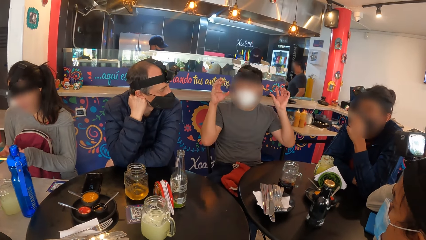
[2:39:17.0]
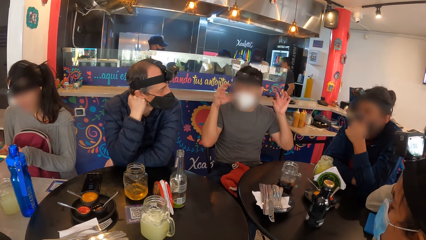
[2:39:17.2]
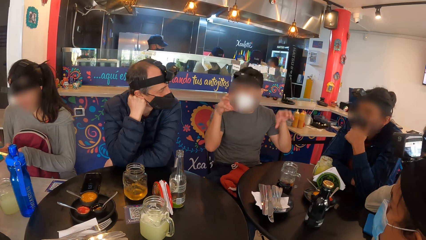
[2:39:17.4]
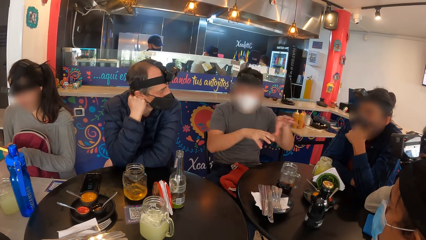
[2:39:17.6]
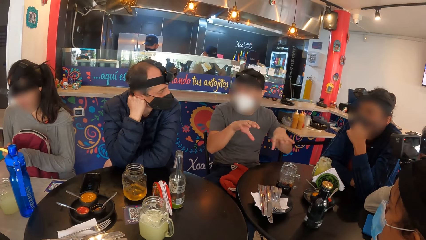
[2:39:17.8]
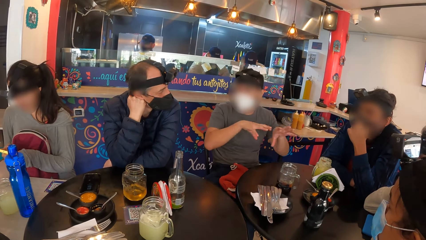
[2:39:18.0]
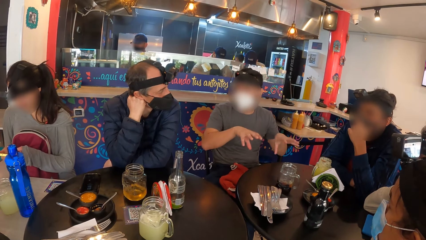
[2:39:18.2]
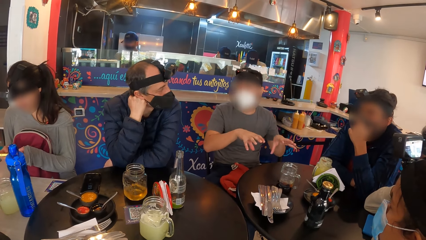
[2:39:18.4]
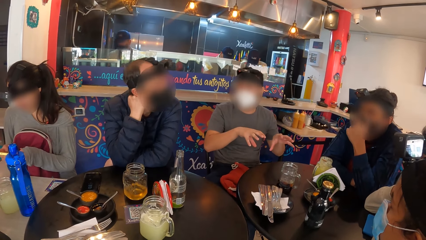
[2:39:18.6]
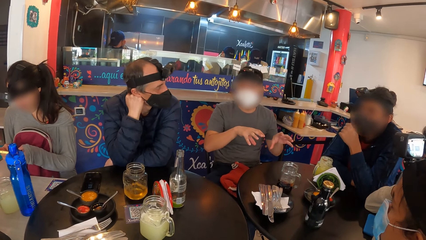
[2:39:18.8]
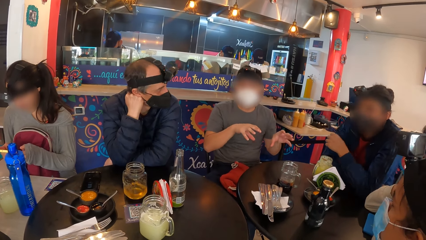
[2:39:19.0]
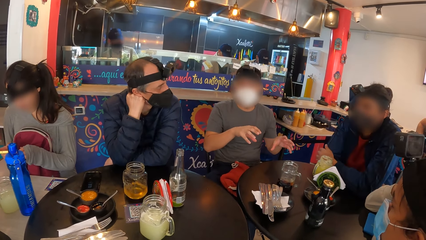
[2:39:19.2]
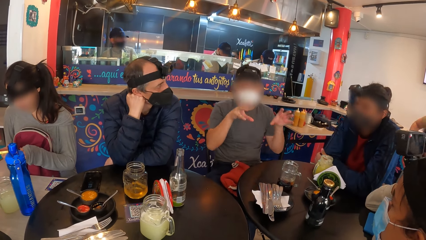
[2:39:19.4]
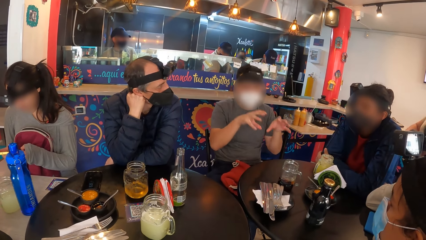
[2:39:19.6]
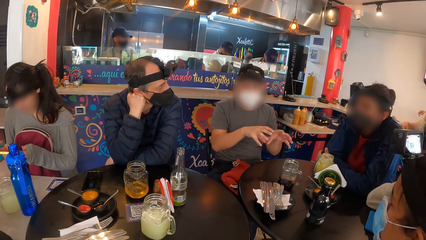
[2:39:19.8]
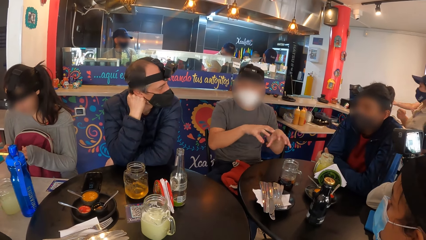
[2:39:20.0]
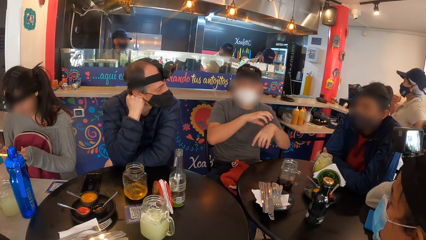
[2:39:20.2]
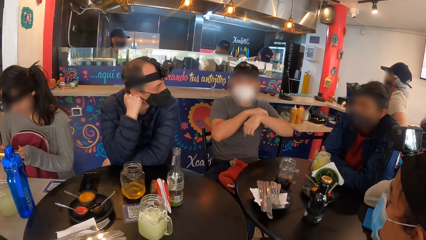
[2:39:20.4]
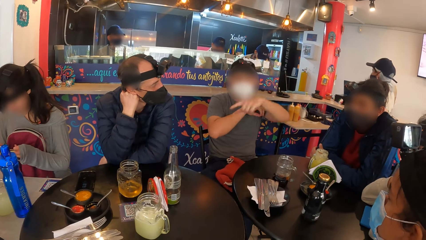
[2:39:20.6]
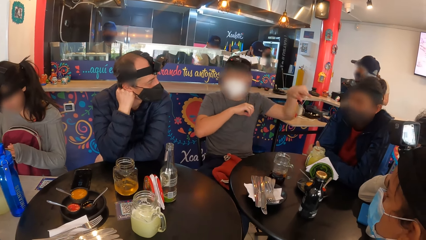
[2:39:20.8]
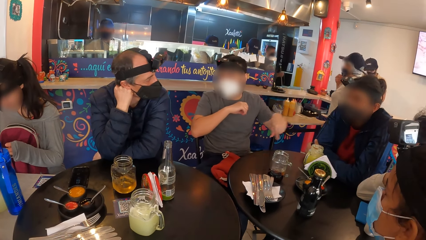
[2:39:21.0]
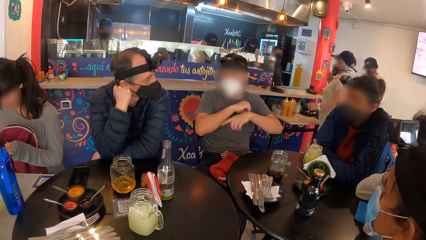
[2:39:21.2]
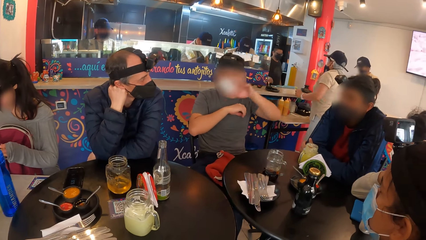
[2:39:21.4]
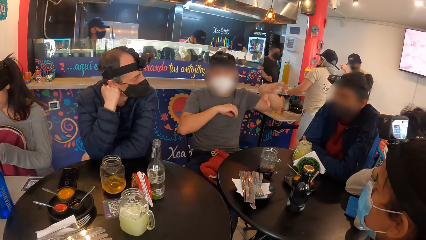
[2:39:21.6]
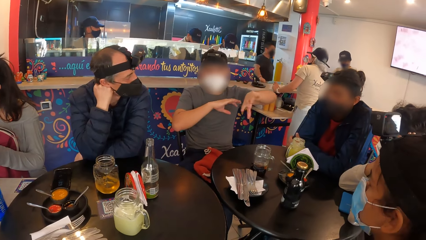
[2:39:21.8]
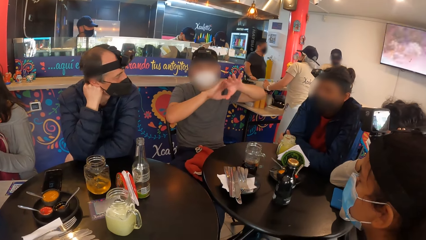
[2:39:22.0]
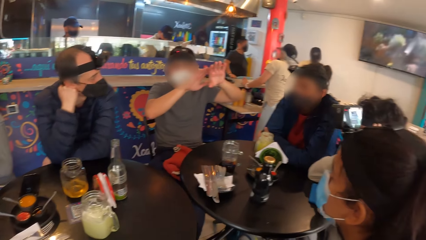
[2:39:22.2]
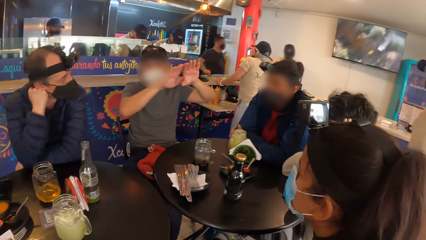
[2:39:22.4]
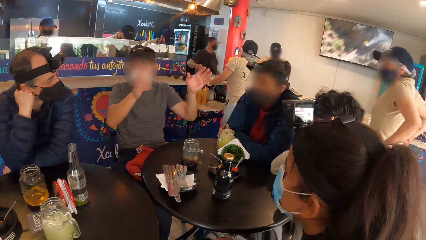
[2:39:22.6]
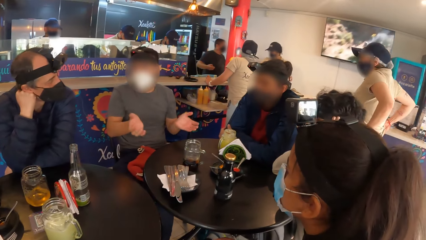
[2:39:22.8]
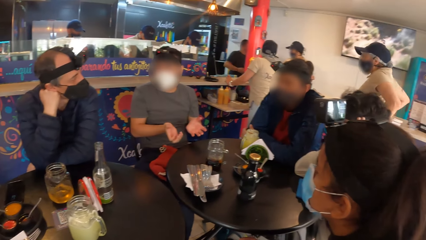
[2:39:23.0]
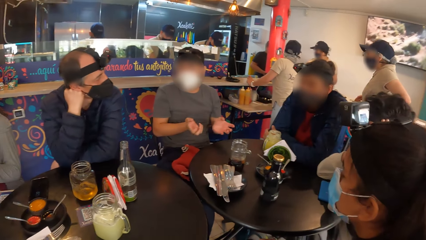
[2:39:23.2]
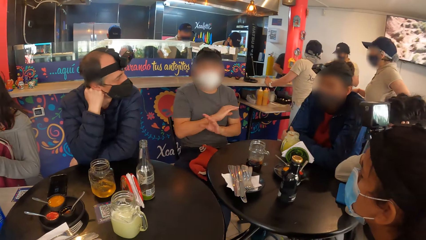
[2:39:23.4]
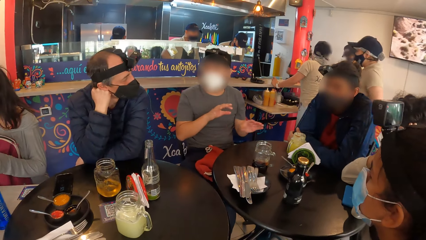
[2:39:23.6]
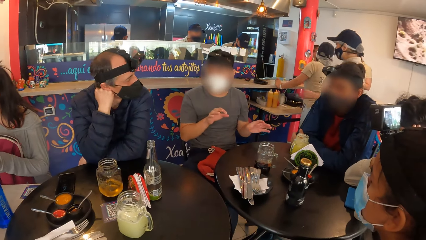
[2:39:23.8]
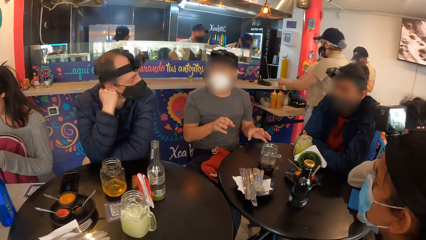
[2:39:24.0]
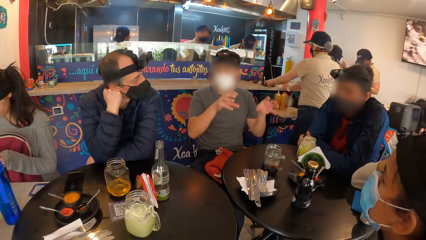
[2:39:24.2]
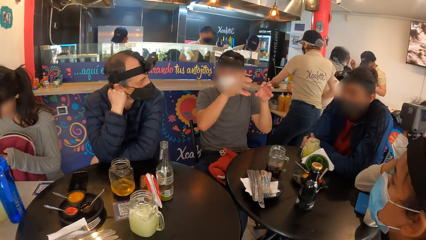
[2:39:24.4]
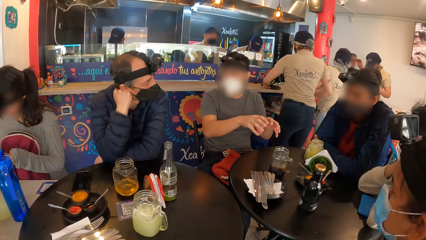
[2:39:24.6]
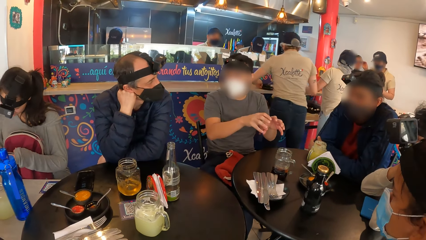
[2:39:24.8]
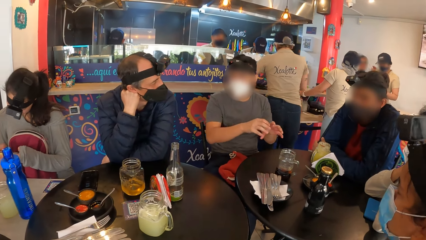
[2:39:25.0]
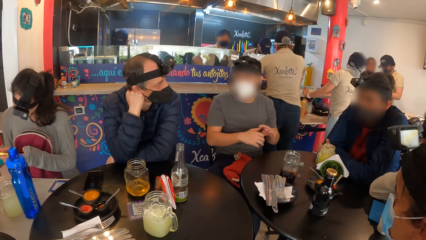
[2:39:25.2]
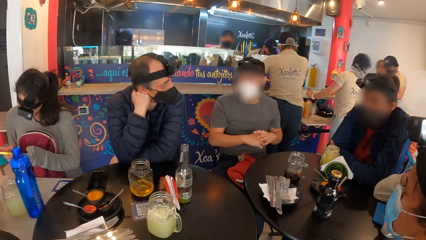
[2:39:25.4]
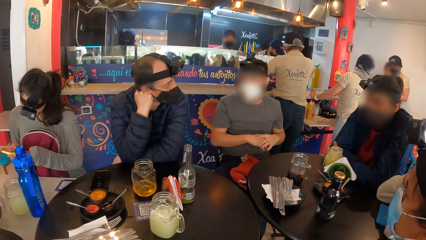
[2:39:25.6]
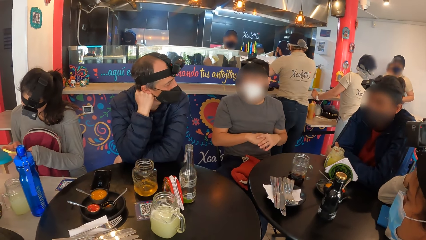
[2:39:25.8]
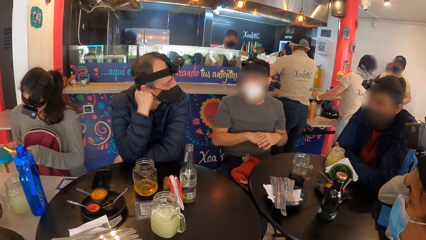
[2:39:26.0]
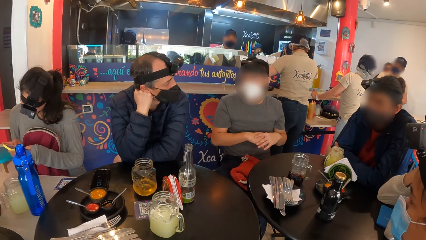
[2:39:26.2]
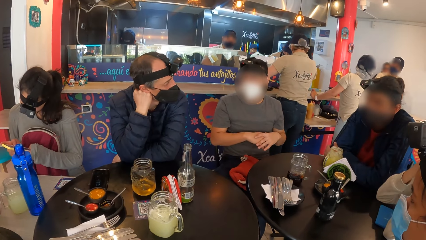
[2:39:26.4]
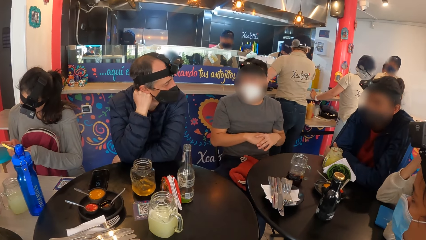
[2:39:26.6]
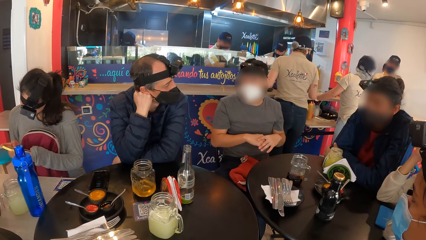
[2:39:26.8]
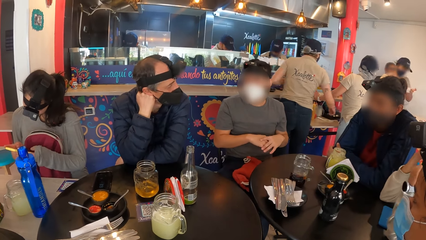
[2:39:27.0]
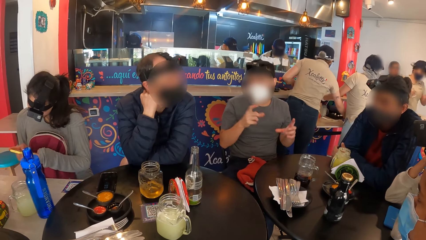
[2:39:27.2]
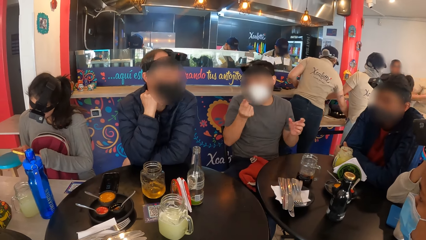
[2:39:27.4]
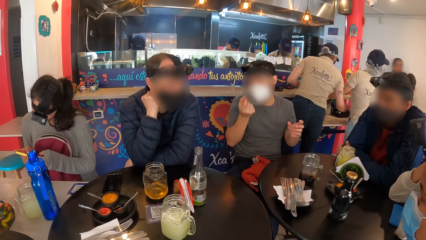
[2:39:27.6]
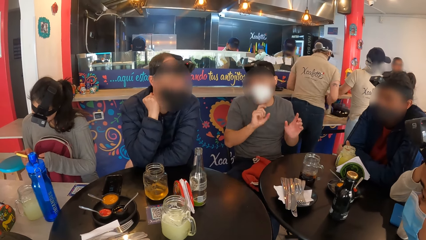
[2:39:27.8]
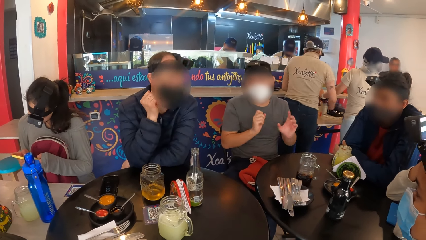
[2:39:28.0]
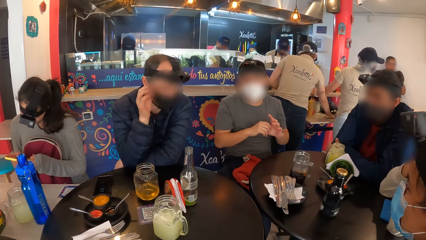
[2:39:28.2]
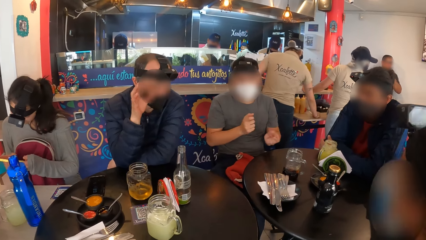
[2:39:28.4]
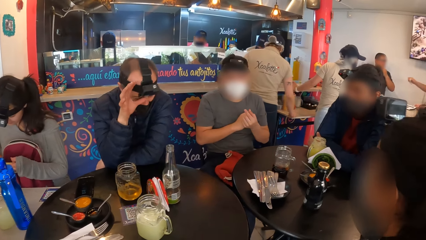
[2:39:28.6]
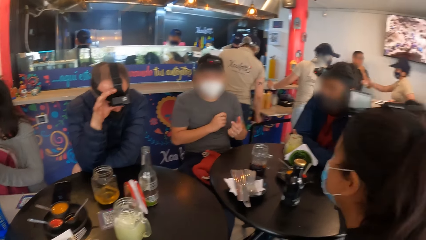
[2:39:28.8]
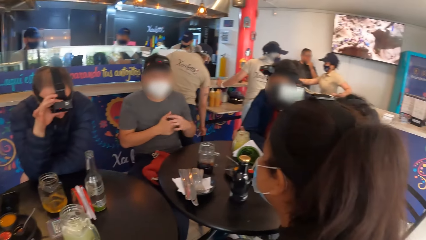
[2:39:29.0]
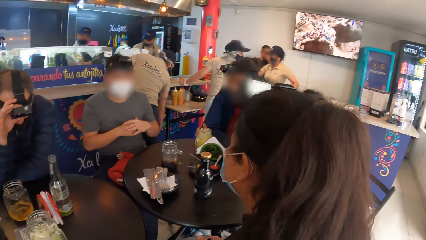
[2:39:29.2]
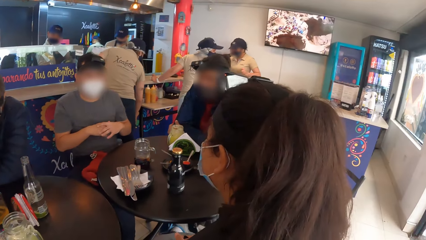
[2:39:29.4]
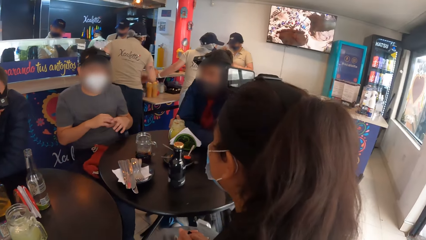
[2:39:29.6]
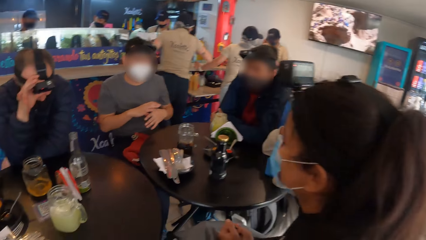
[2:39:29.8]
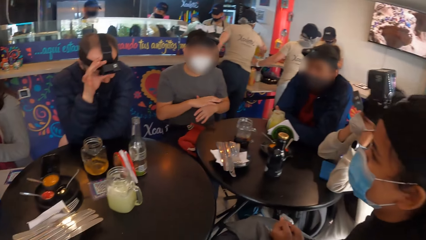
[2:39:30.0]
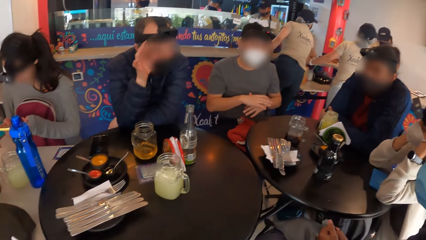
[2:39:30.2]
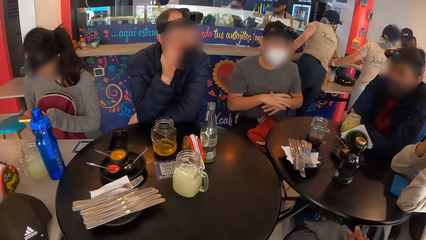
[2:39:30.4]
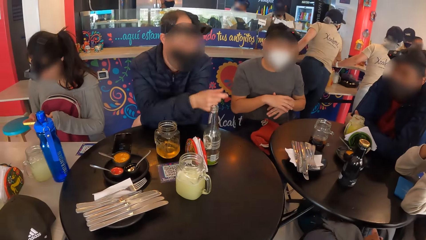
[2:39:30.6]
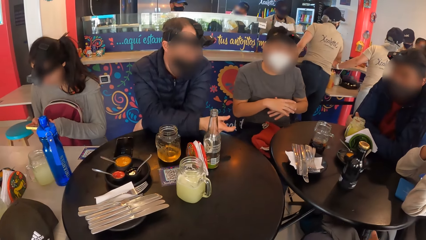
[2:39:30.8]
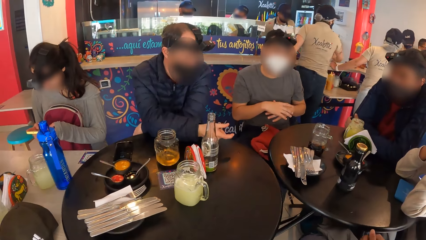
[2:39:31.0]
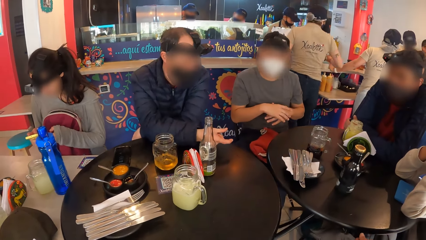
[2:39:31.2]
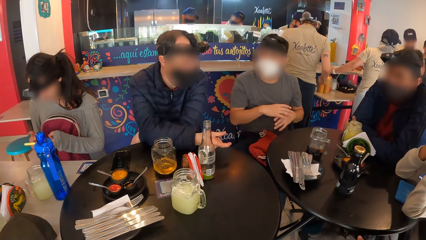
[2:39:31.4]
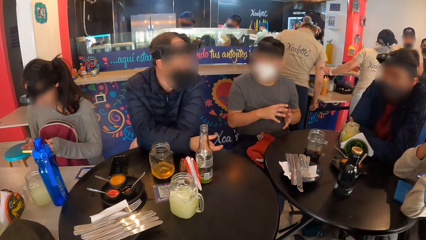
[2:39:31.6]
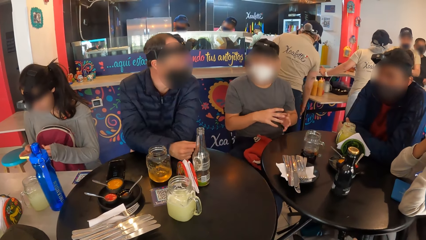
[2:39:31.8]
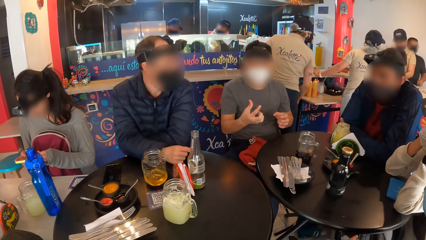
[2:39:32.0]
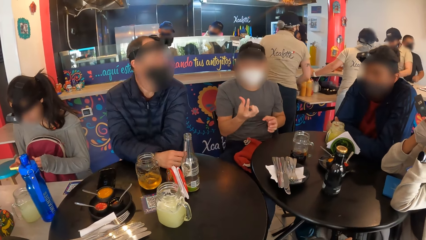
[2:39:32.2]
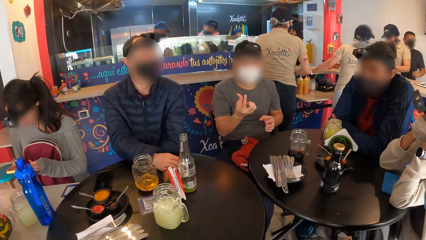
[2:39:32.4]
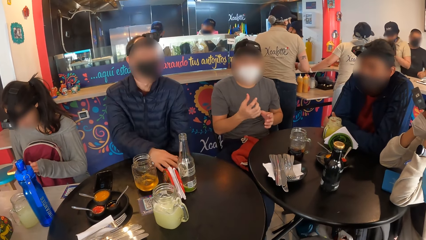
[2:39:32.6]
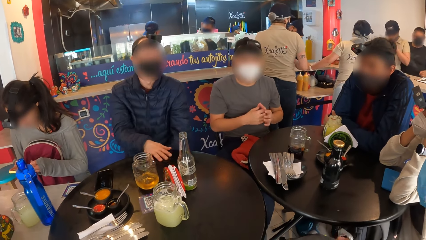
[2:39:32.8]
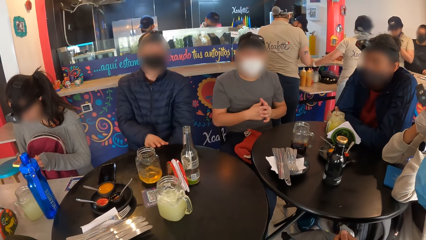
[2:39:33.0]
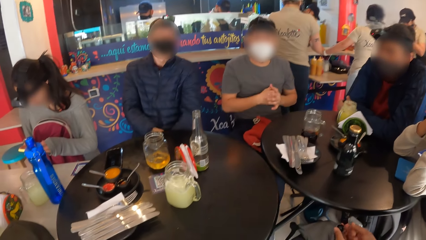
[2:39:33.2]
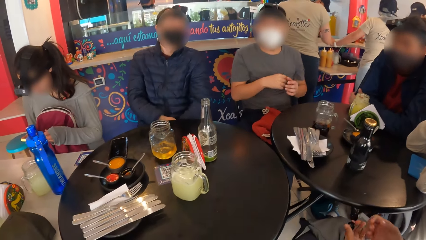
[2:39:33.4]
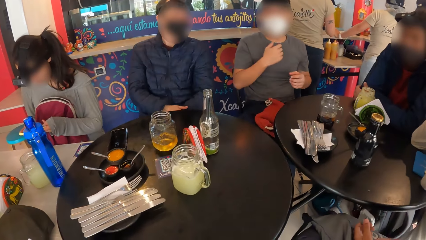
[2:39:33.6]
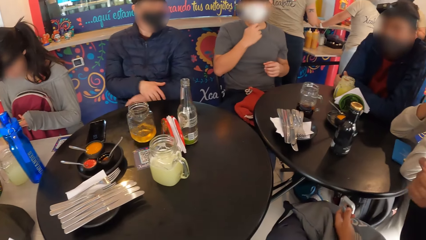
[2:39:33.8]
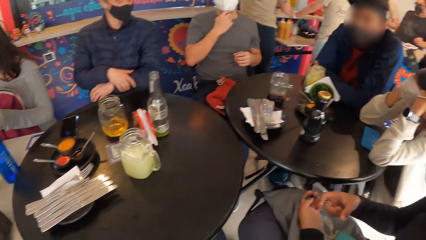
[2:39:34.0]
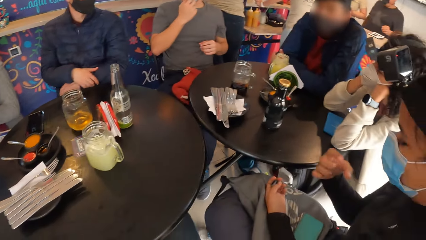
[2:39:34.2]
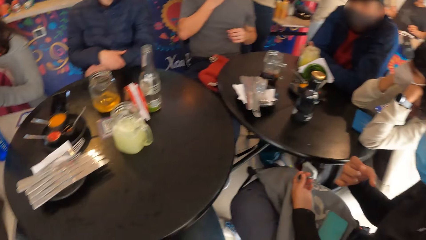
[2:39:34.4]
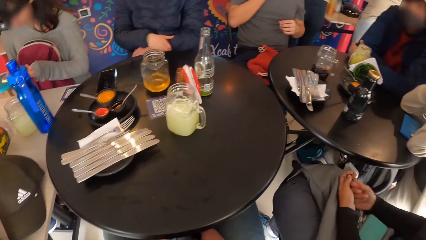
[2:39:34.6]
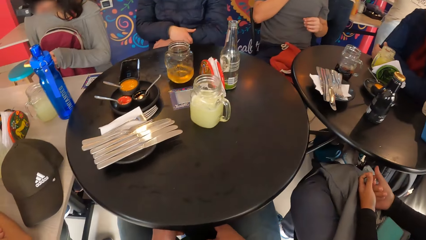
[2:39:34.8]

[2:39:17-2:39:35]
The man adjusts a camera on his head with his right hand. The woman makes some gesture with her right hand.
